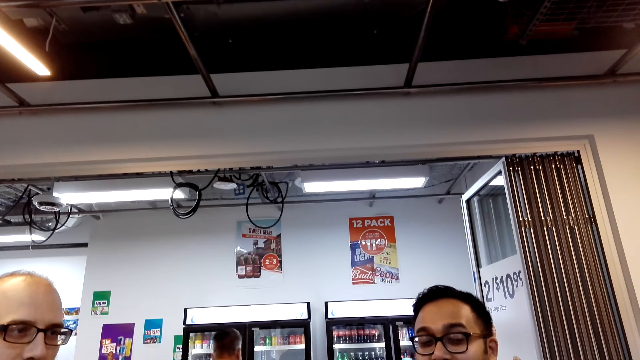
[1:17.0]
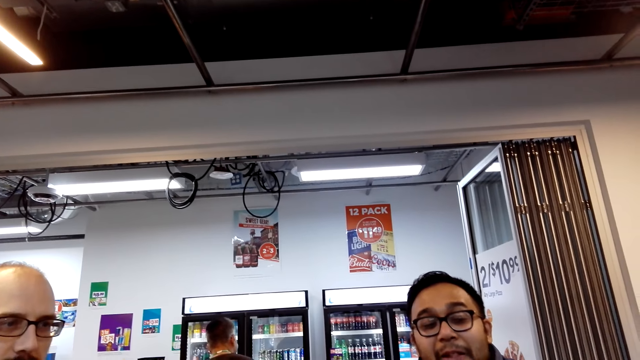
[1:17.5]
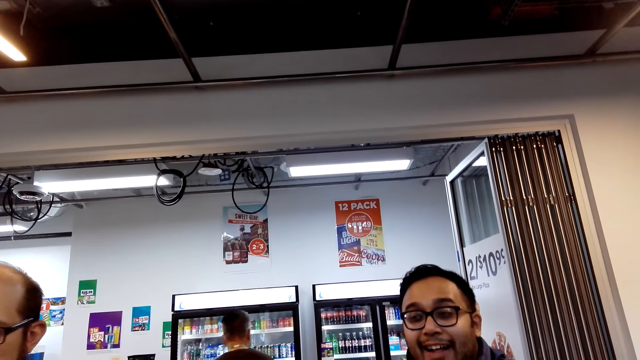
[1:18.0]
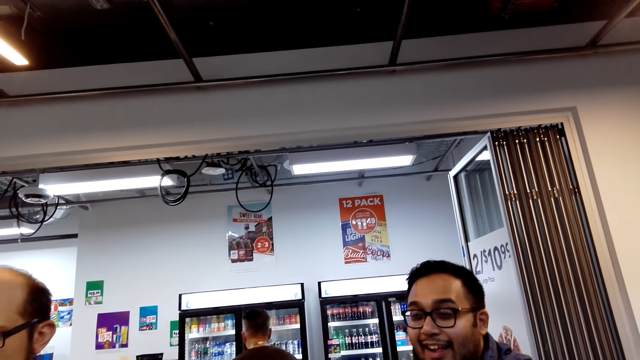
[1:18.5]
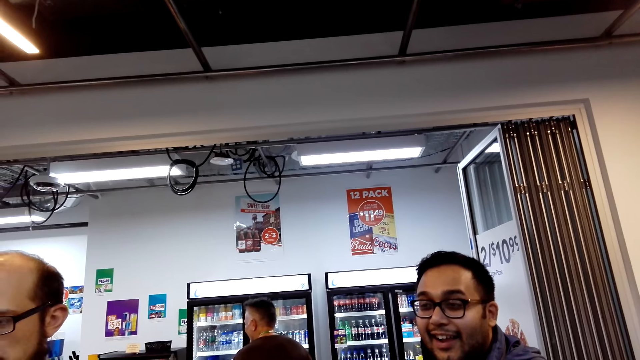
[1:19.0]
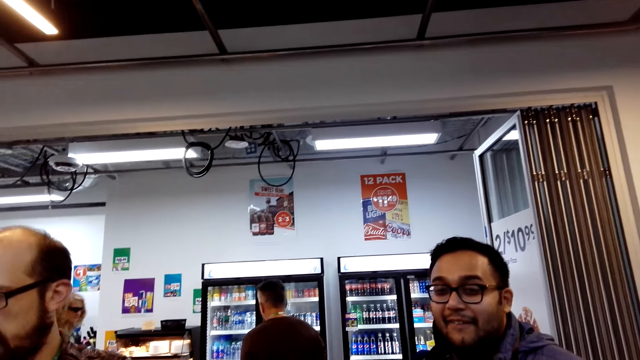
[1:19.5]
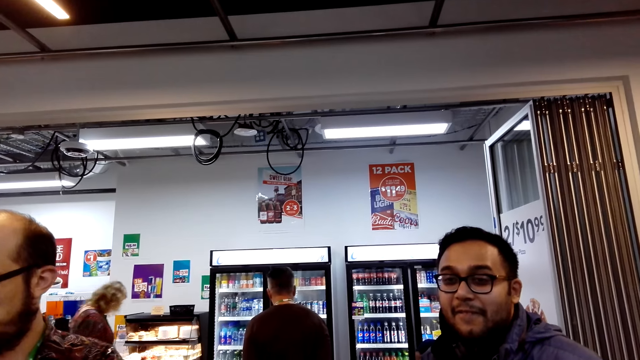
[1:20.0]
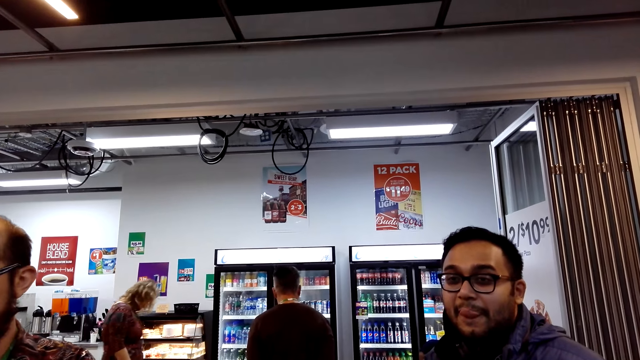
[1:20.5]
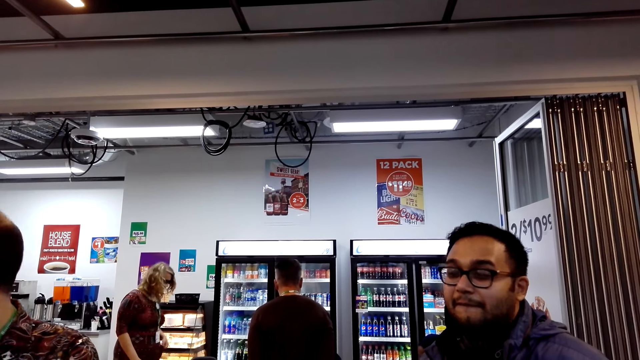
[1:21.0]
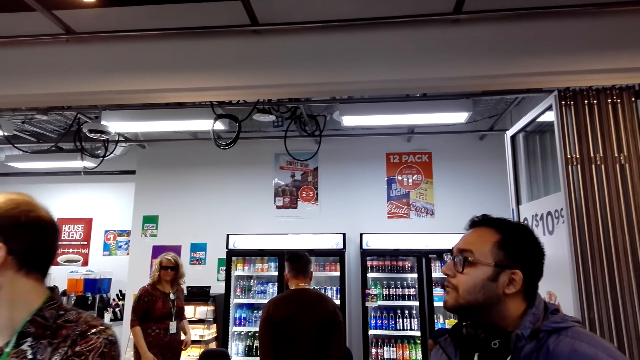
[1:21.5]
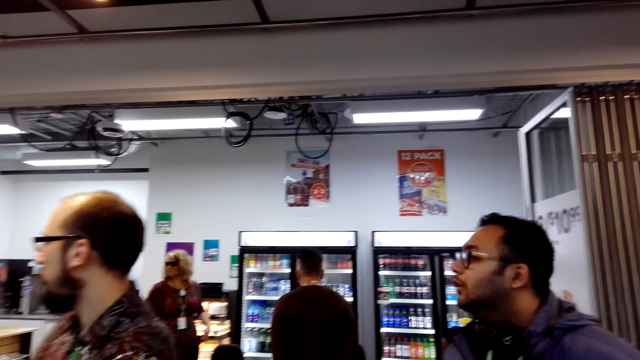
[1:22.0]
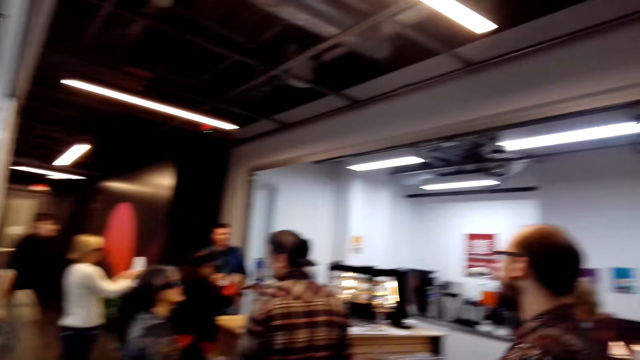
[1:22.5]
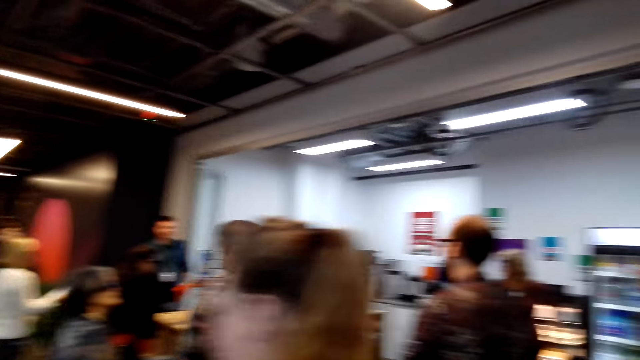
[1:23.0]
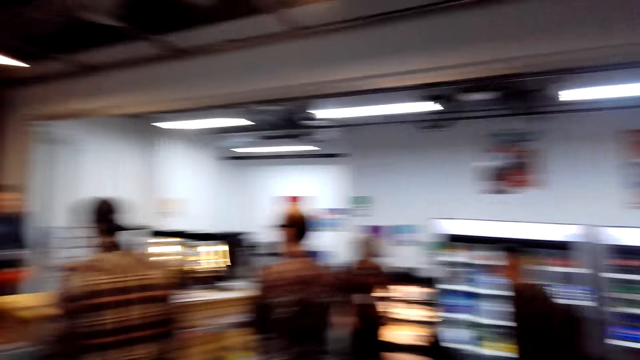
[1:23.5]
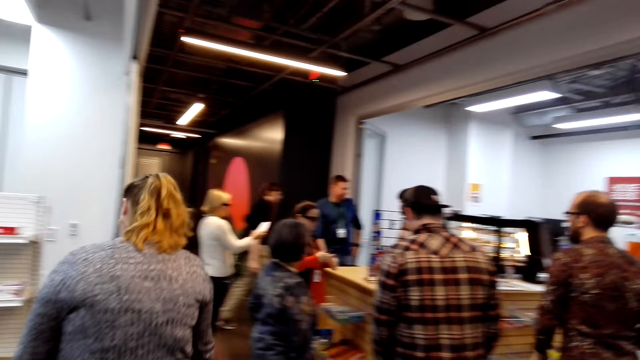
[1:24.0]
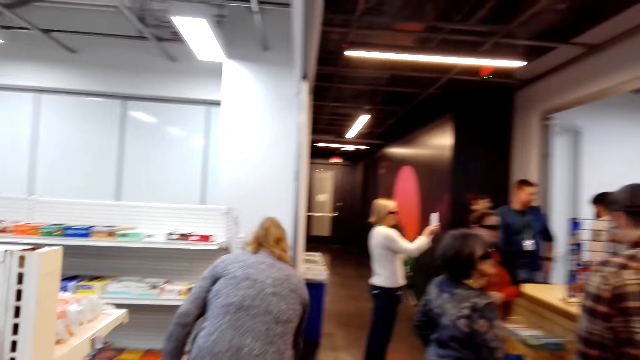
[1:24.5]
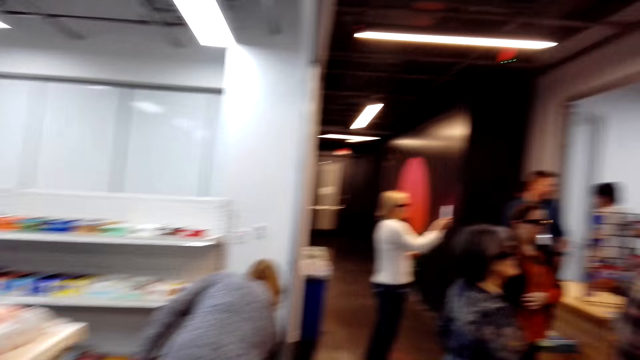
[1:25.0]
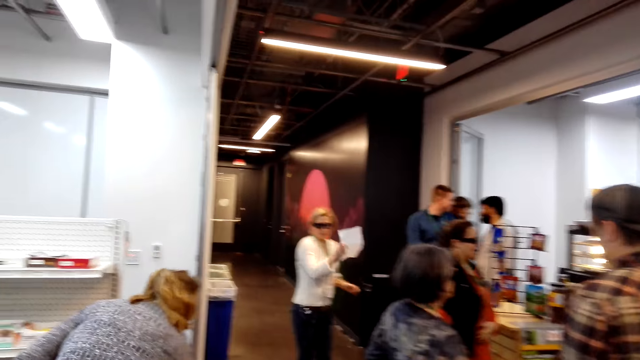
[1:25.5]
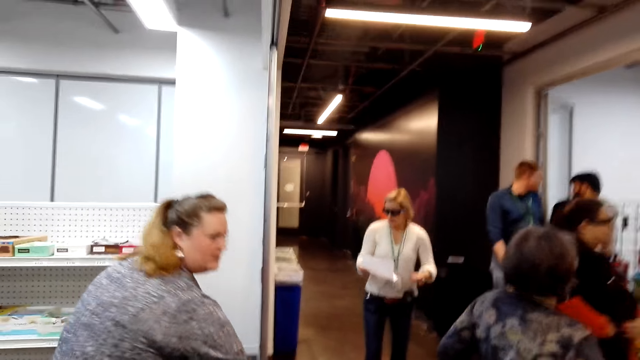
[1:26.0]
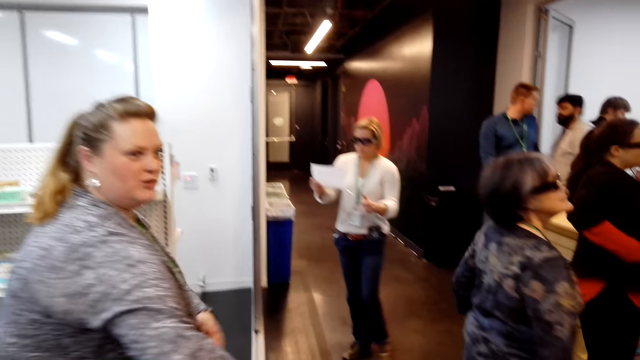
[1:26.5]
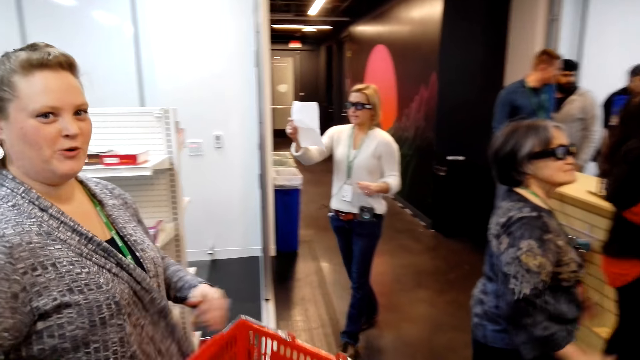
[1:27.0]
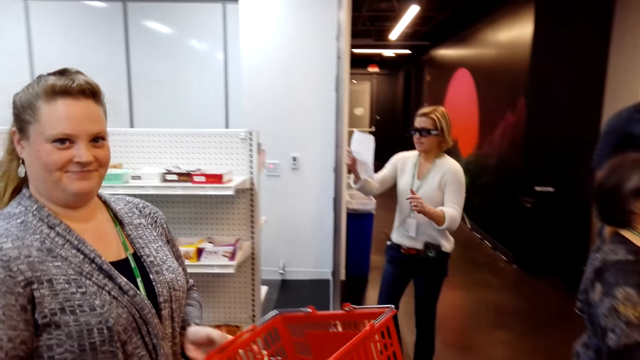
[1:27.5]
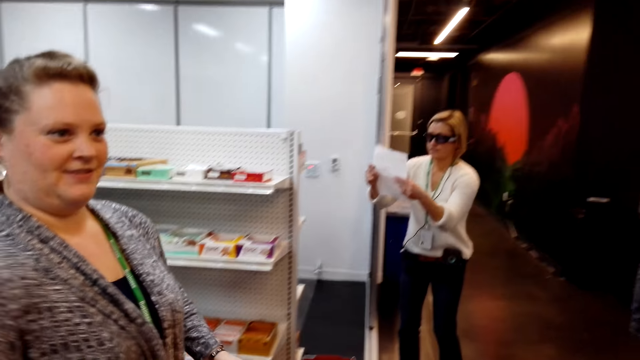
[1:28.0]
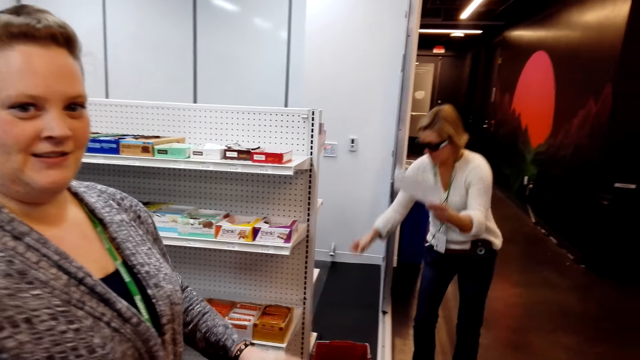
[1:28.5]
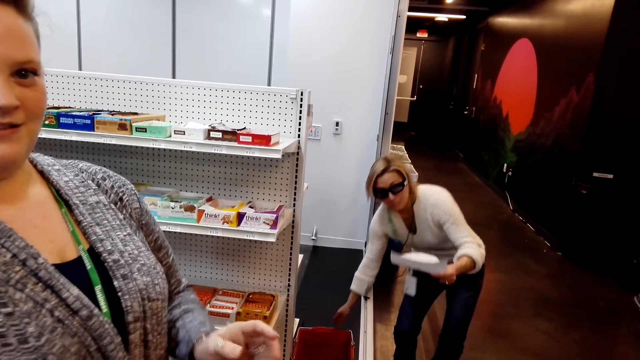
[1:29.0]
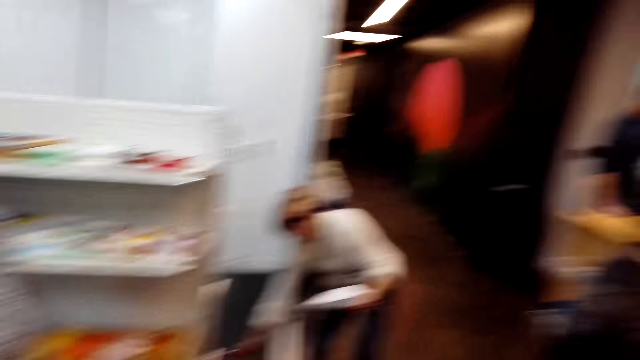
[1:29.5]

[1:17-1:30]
The camera wearer stands in the store. A man stands in the store. The camera wearer talks. Another man stands in the store. The camera wearer looks around. A woman walks in the store. The woman takes a shopping carrier. The woman talks. The camera wearer dialogues with the woman.

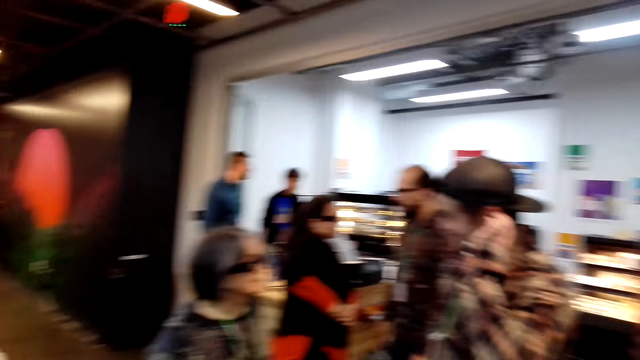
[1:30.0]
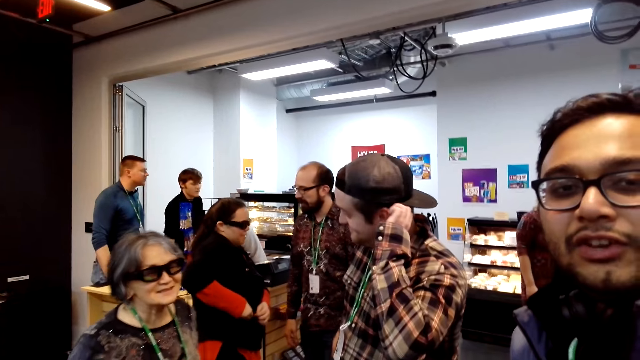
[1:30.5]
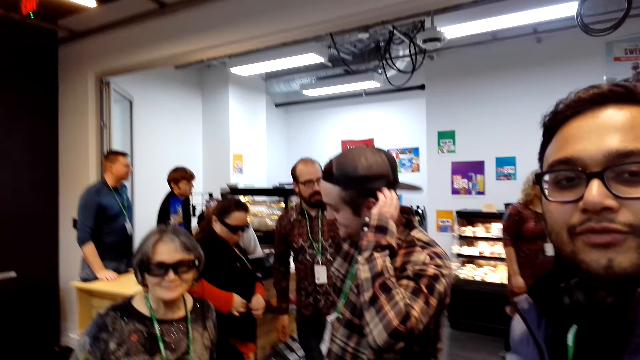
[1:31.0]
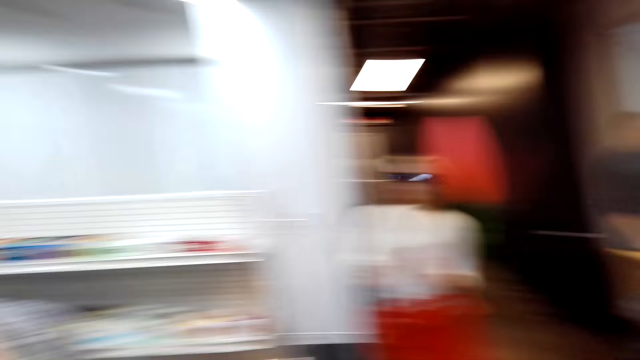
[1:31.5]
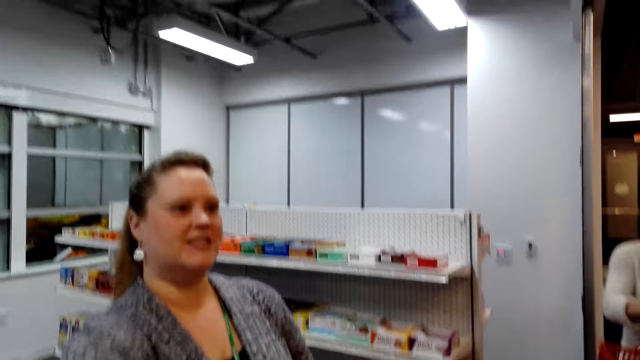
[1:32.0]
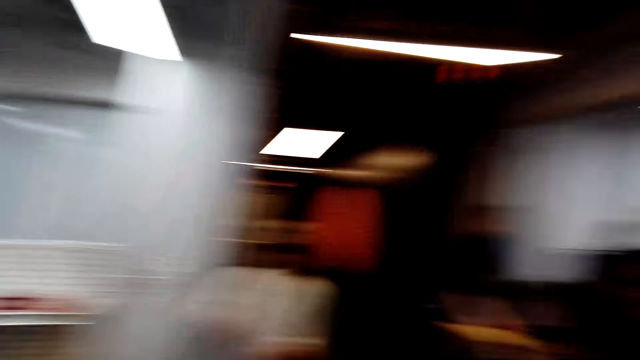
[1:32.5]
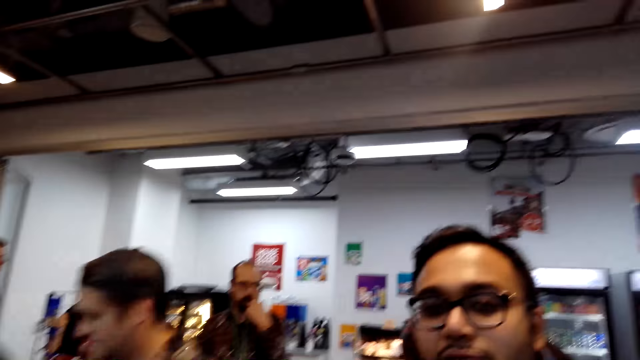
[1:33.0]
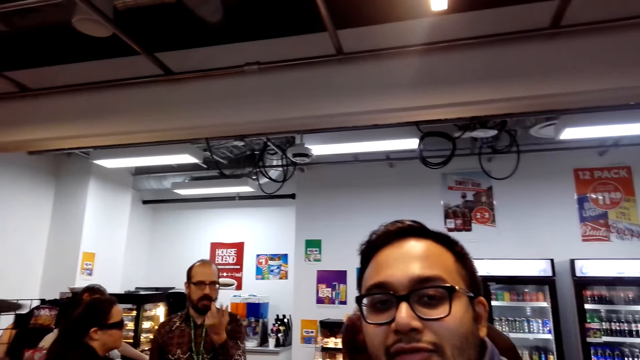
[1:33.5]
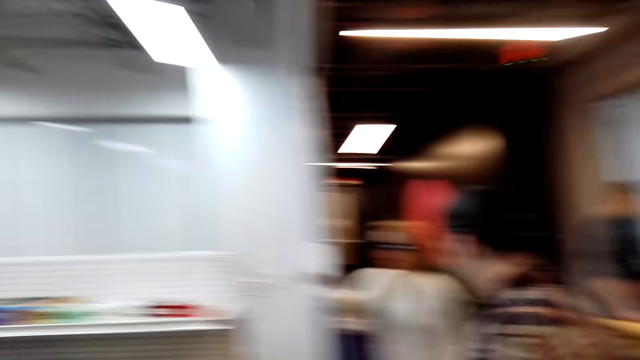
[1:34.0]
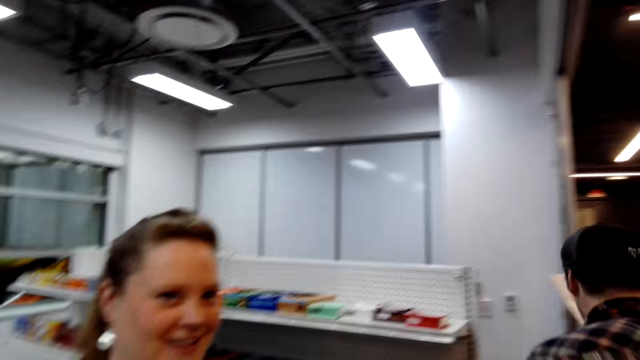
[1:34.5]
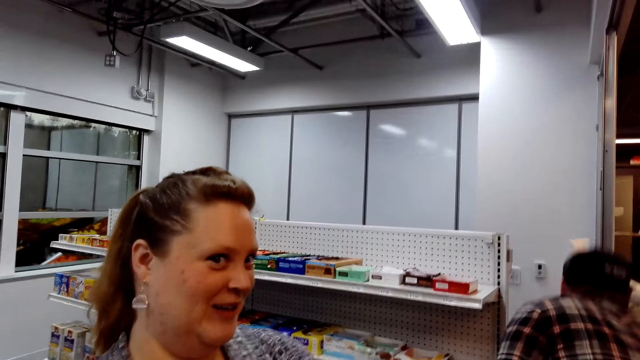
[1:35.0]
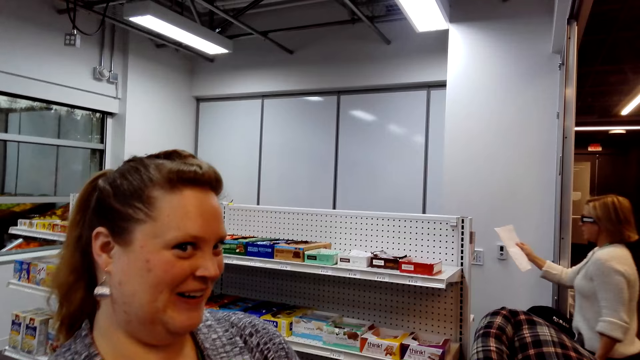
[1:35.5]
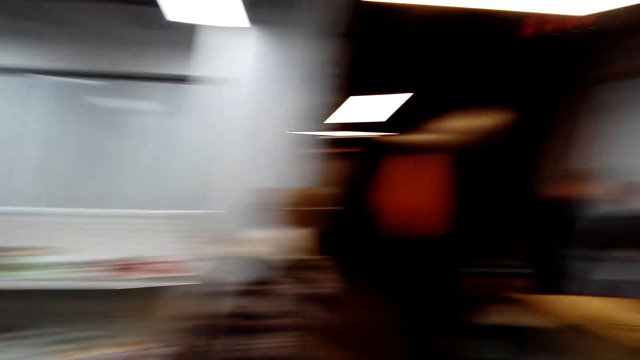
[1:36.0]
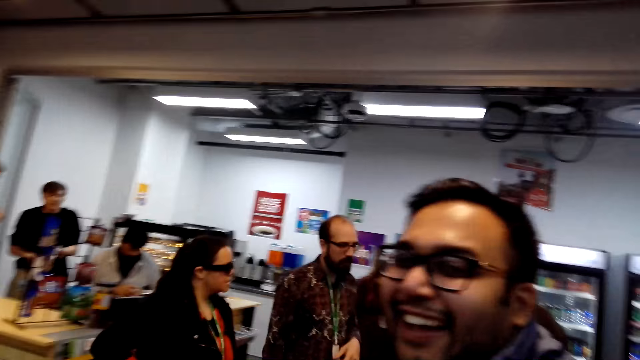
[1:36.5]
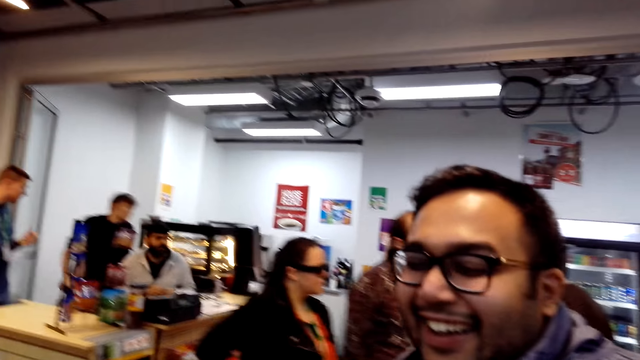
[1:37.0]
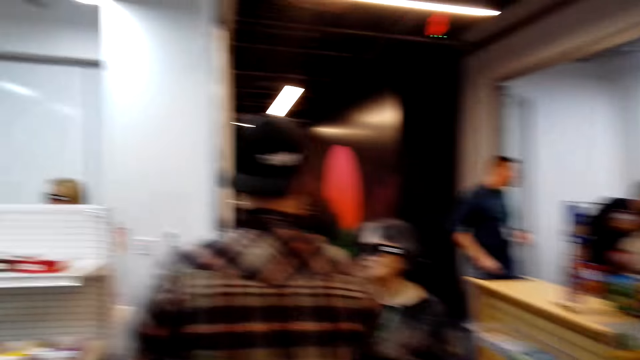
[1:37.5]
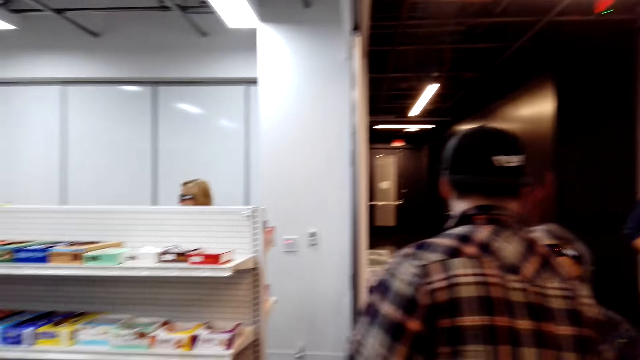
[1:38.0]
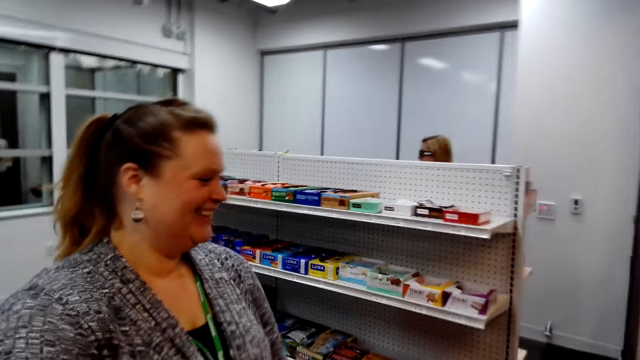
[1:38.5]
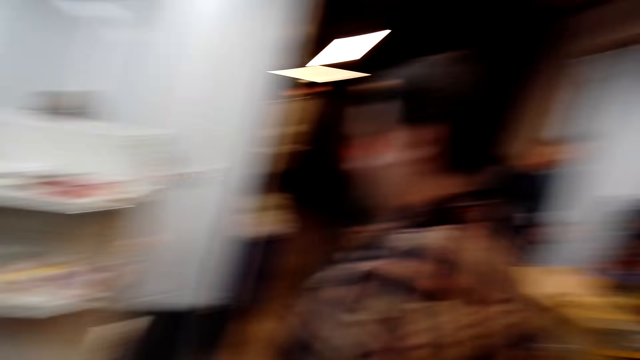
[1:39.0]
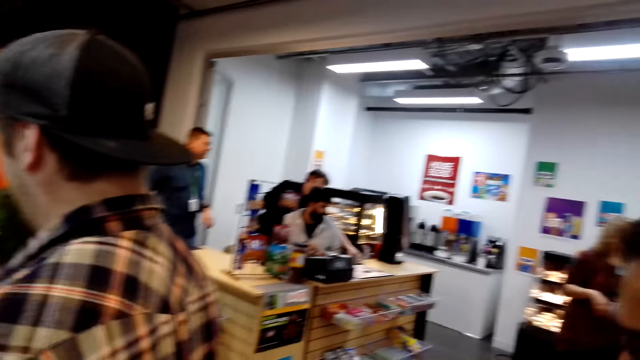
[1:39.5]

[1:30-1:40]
The camera wearer talks. The woman talks. The camera wearer talks. The woman laughs. The camera wearer talks. A man laughs.
